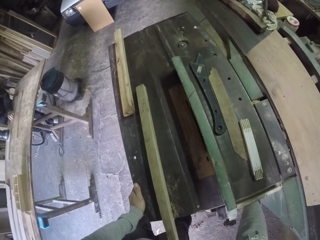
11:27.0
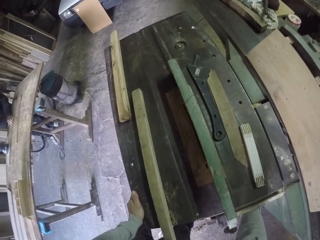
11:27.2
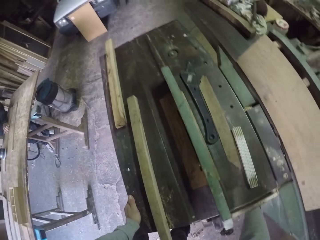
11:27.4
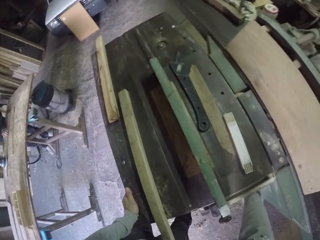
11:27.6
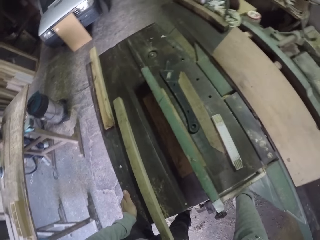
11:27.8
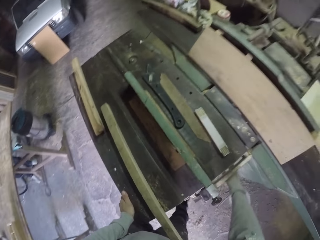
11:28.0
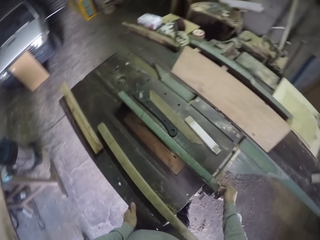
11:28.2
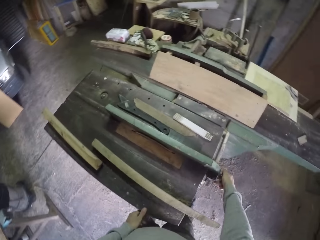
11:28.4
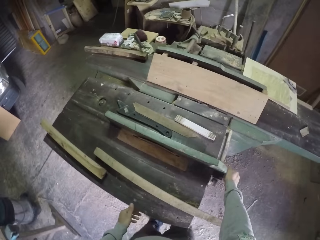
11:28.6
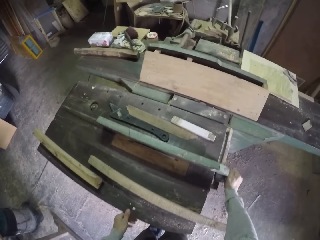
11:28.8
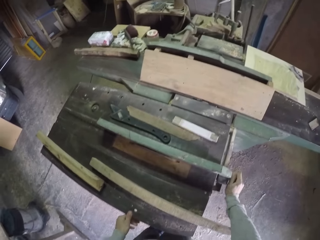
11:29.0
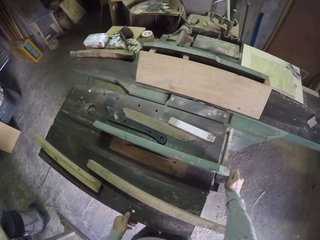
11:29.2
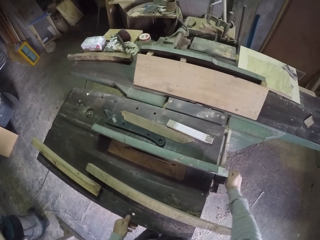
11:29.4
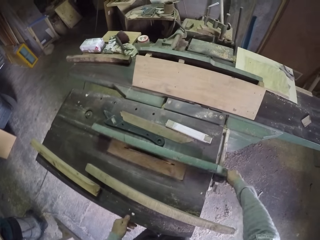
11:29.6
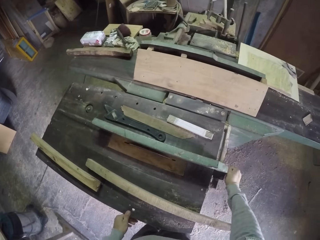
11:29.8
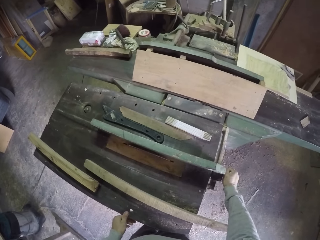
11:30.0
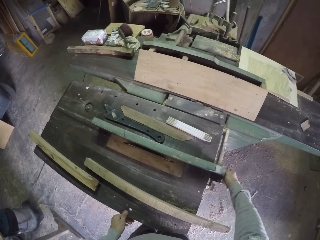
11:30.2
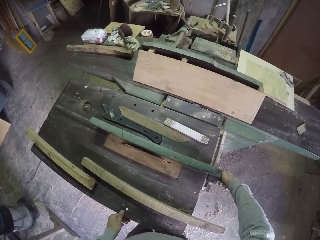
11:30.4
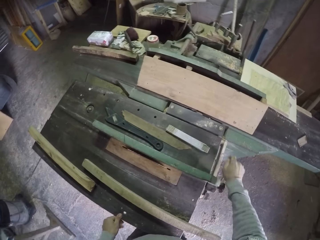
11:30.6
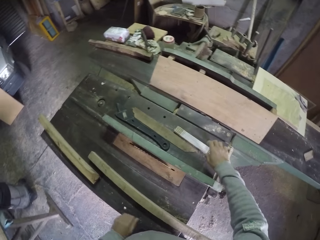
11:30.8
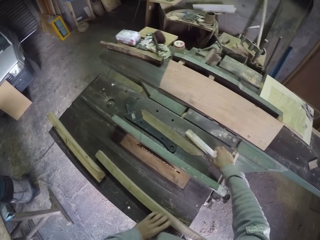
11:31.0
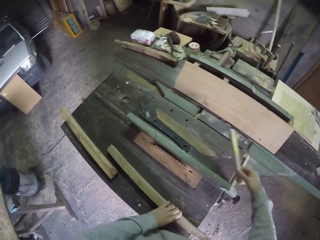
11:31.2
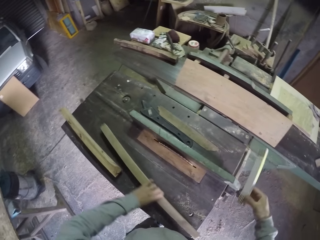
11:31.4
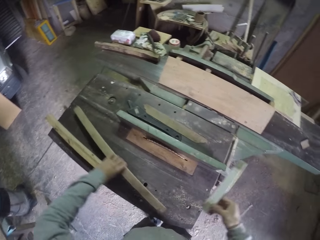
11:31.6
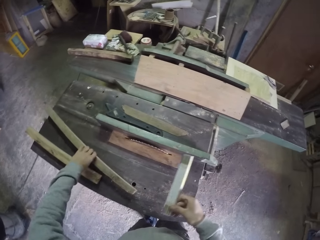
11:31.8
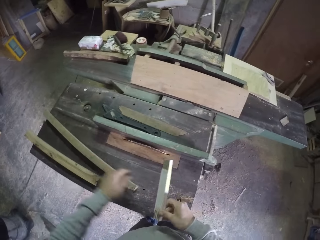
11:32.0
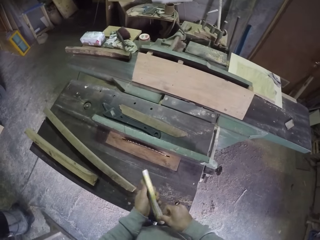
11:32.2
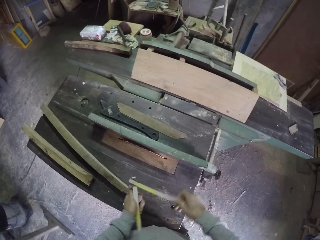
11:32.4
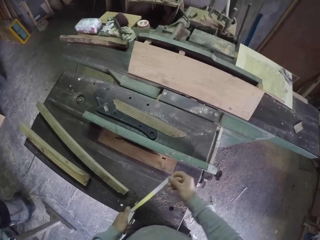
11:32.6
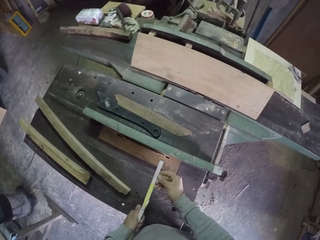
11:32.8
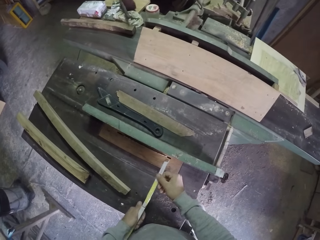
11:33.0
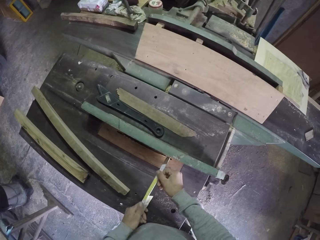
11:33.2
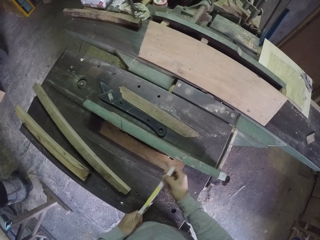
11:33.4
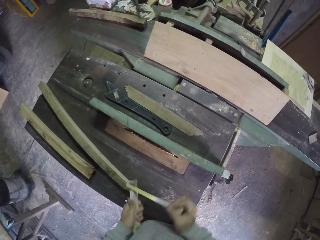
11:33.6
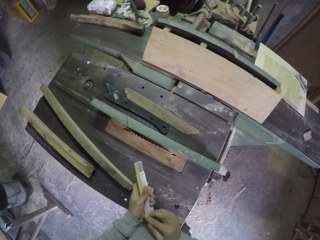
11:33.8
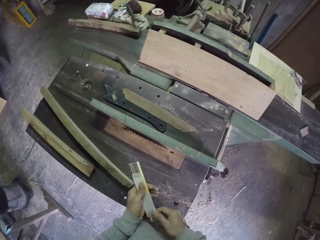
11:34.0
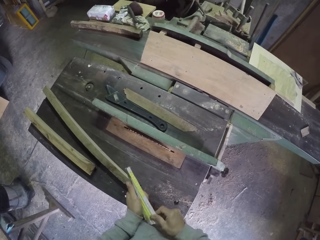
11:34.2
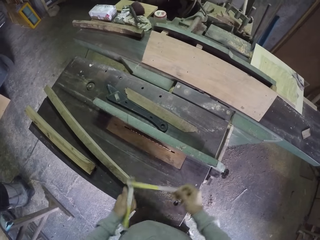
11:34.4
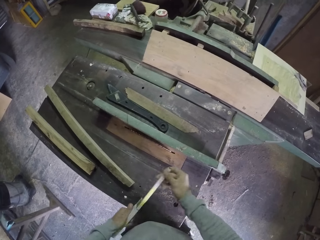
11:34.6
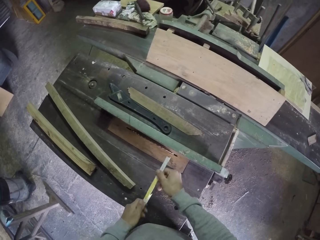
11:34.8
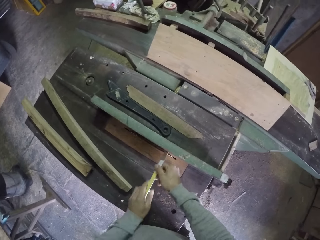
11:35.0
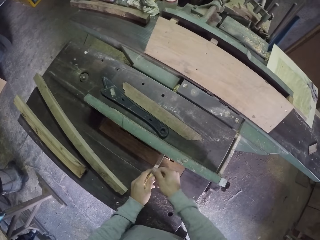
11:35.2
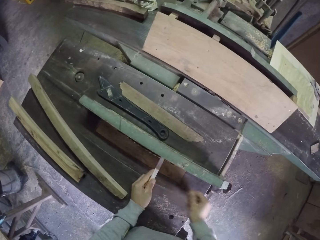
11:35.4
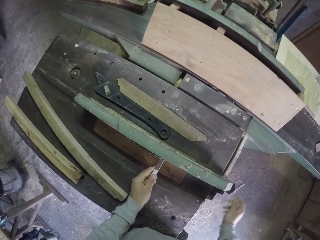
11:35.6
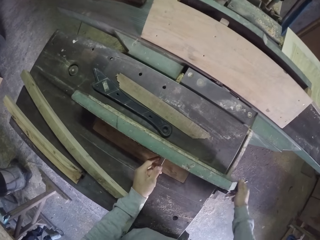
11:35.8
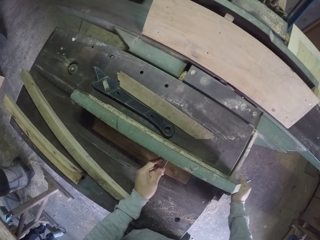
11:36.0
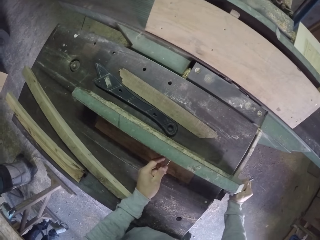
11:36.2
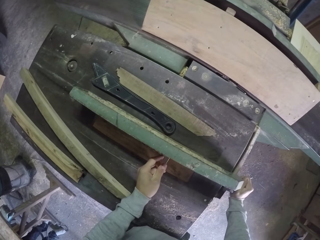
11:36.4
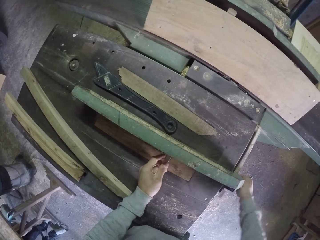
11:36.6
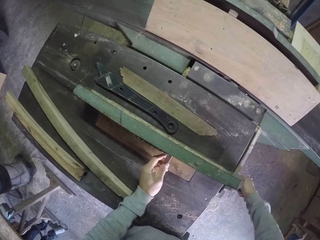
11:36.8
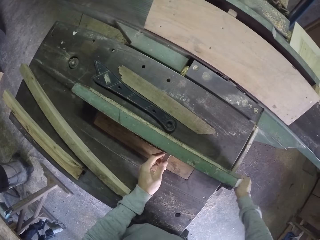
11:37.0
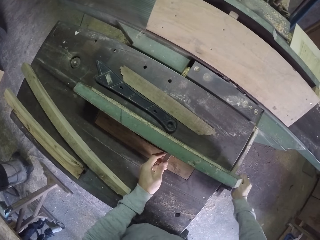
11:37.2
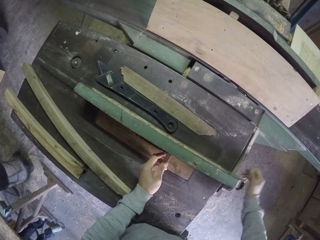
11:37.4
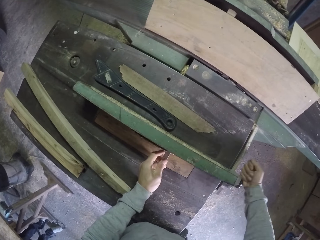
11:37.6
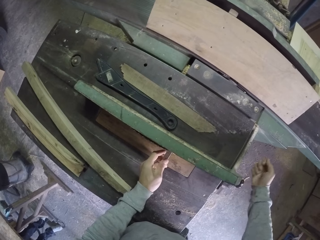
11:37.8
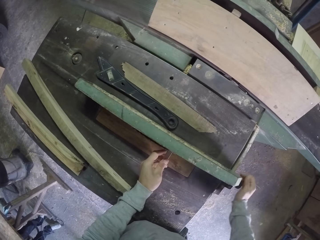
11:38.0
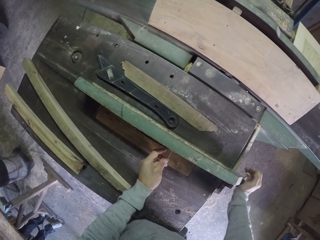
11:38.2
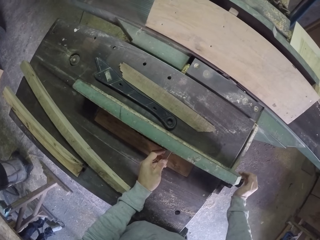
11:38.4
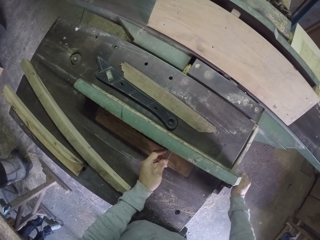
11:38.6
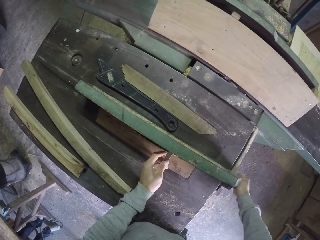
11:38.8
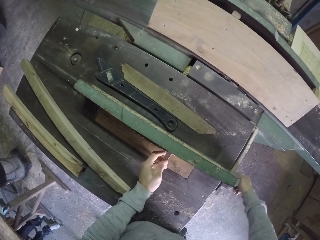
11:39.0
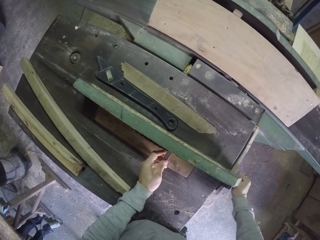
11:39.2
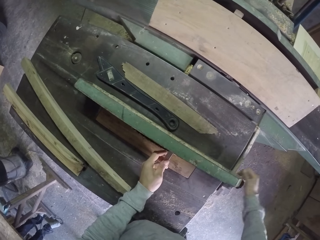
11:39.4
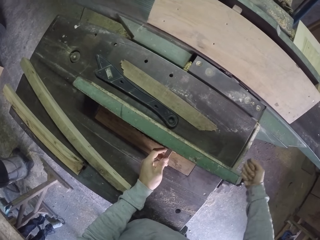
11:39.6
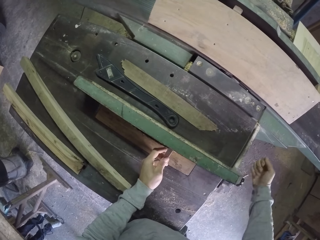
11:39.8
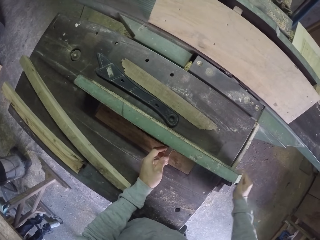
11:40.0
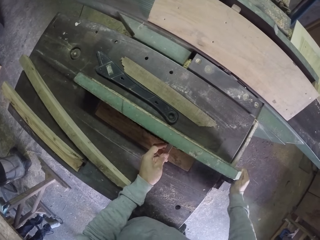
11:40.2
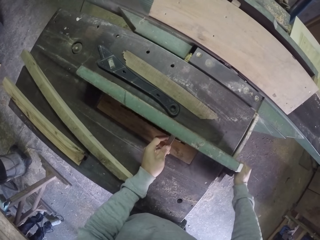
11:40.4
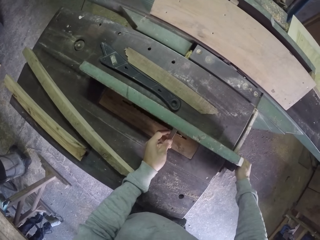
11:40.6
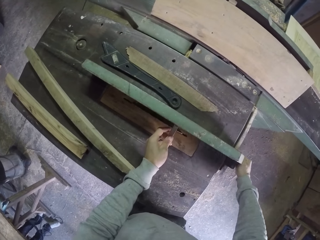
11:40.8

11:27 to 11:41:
The camera wearer adjusts a control on the workbench with his right hand. He picks a folding rule from the workbench with his right hand. He adjusts the plank on the workbench with his left hand. He opens the folding rule with both hands. He turns the ruler. He holds the folding rule to the workbench with both hands. He holds the folding rule to the workbench with his left hand. He adjusts the control on the workbench with his right hand. He sets the machine.

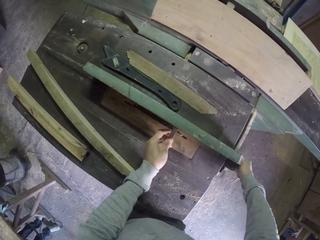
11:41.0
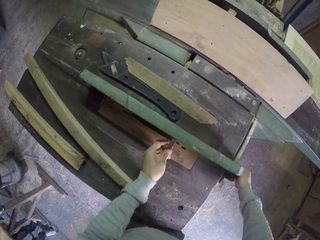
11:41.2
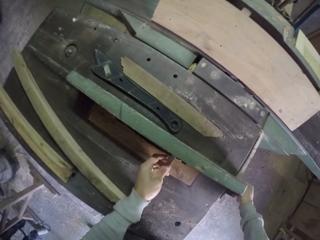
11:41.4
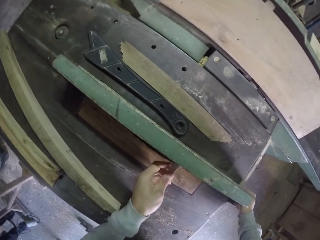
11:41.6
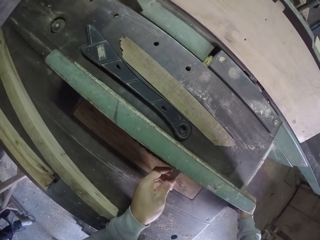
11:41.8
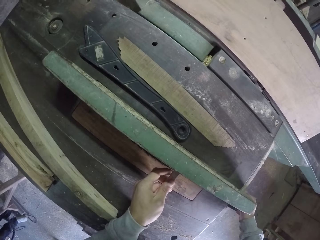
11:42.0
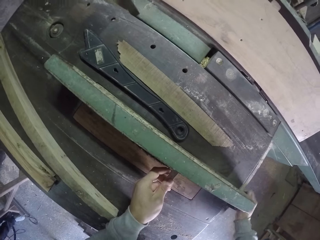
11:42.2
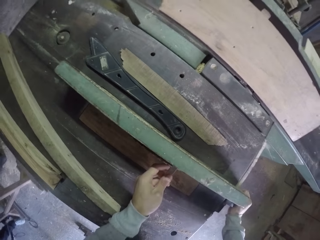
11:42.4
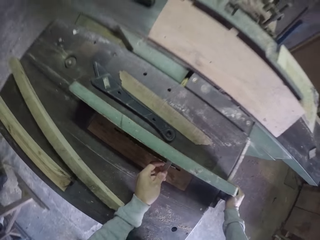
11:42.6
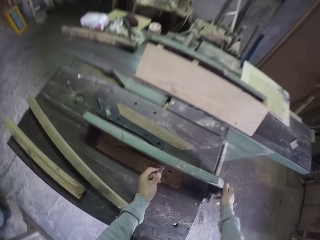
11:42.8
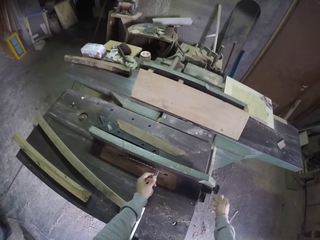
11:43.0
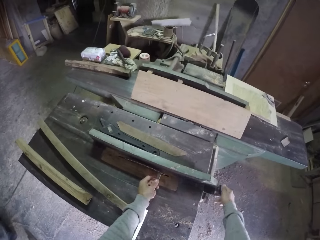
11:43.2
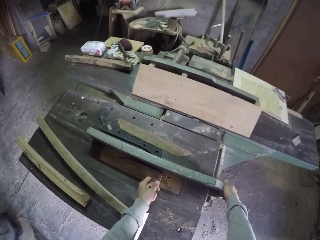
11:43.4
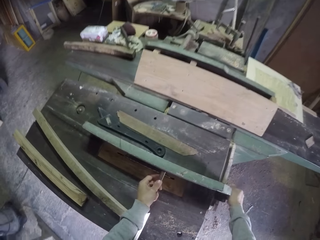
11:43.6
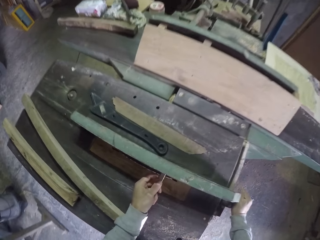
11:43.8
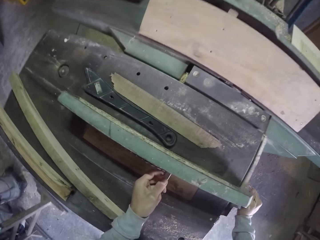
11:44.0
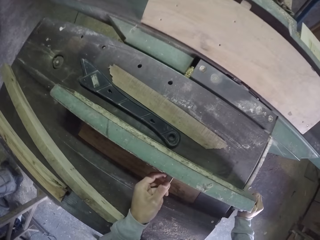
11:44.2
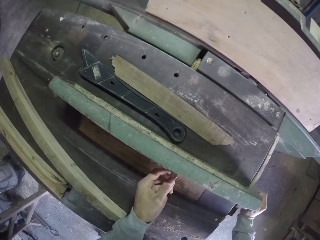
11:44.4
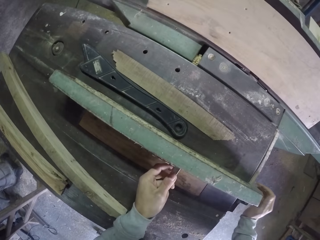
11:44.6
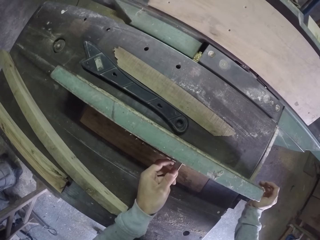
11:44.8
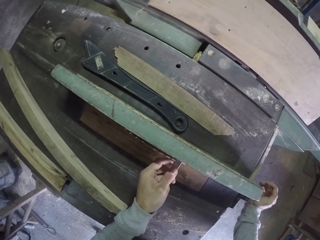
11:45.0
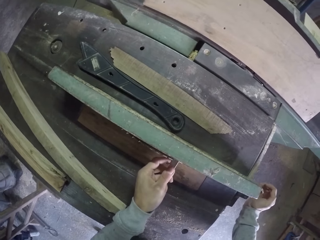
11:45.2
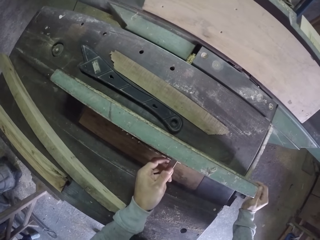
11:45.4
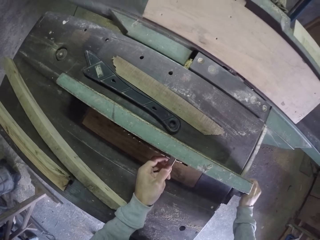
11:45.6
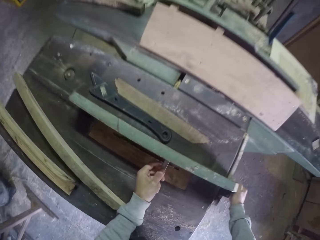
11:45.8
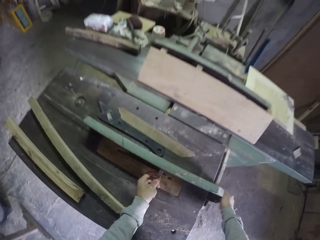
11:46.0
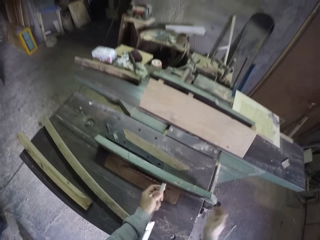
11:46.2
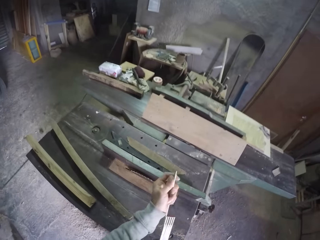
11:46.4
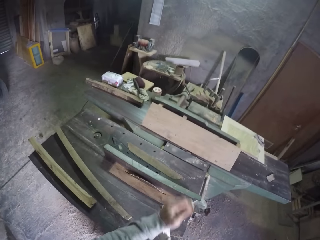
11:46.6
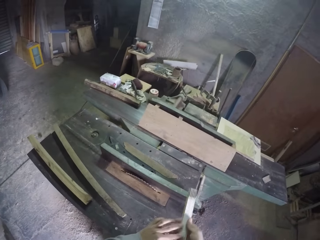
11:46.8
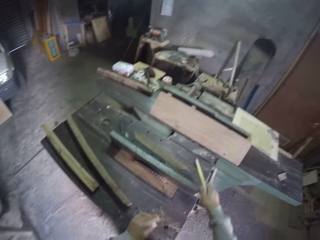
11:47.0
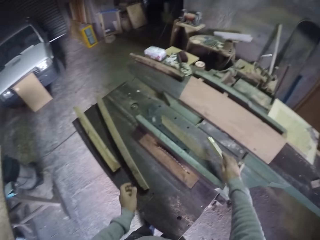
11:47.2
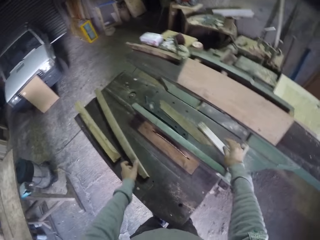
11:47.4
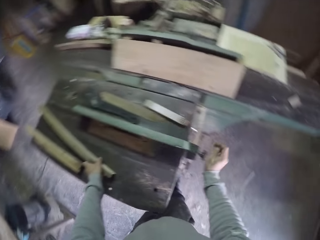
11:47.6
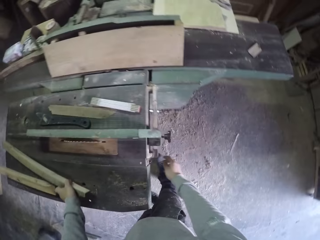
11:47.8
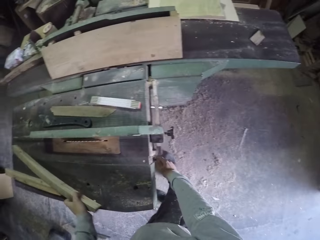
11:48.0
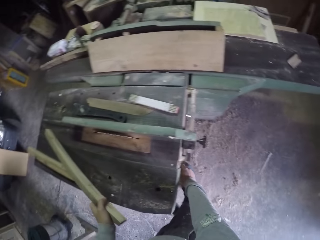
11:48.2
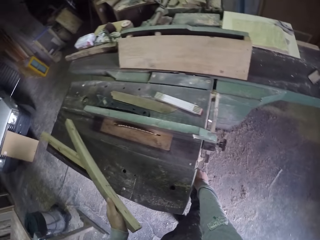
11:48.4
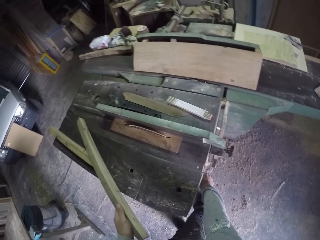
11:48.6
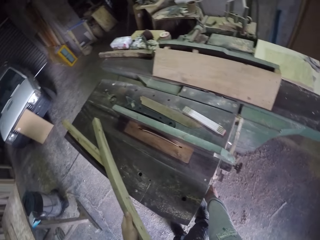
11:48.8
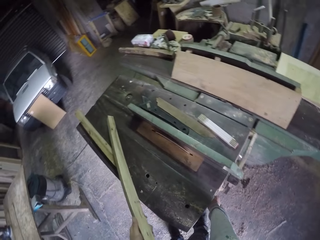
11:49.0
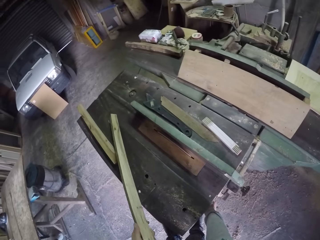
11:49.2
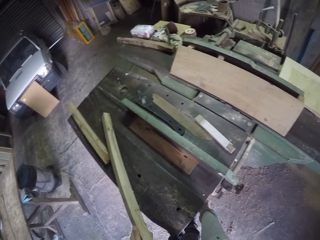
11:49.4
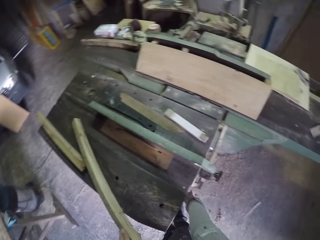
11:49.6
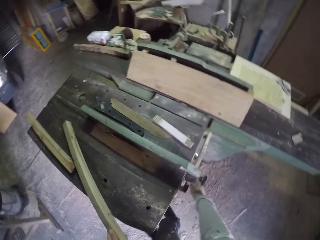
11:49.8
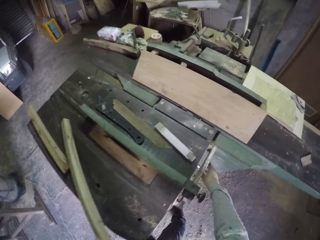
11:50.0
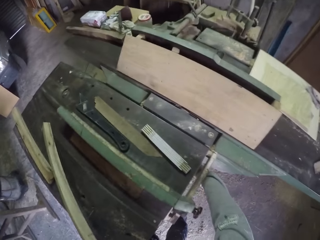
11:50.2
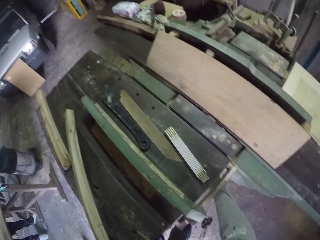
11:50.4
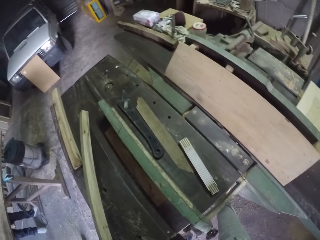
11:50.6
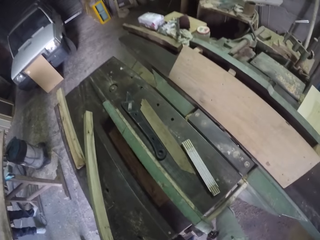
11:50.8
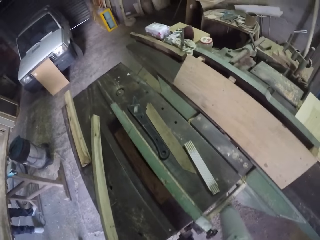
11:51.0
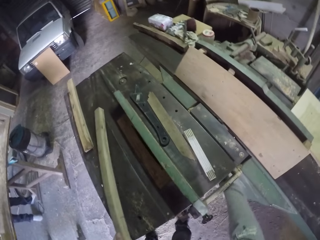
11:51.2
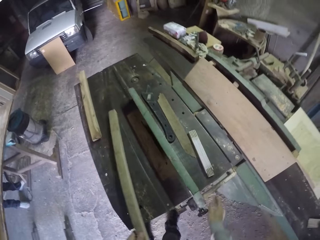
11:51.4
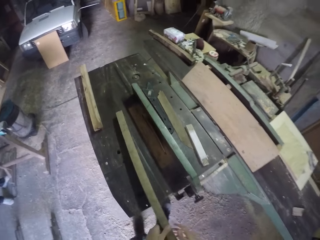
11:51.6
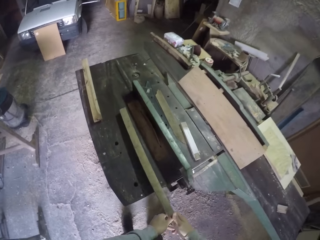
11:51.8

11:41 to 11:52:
The camera wearer closes the folding rule with both hands. He holds the folding rule with his right hand. He drops the folding rule on the workbench with his right hand. He picks the plank from the workbench with his left hand. He adjusts the control on the workbench with his right hand. He touches the machine. He adjusts the control on the workbench with his right hand again.
